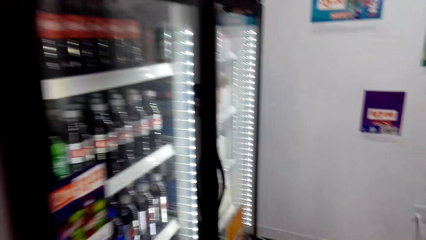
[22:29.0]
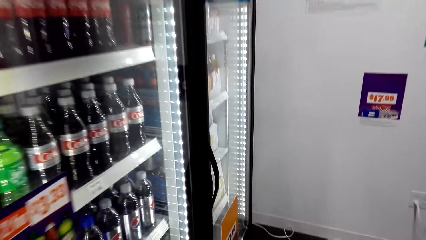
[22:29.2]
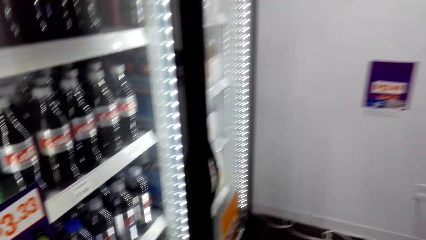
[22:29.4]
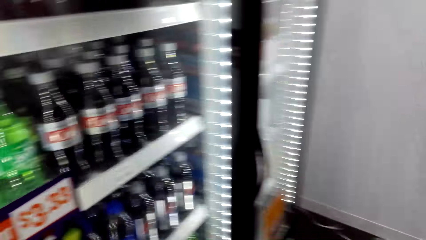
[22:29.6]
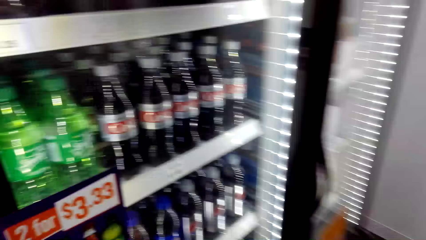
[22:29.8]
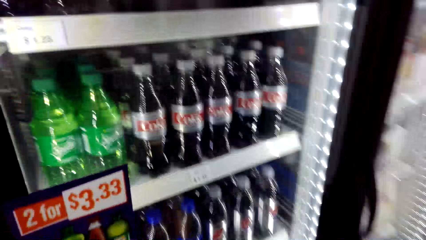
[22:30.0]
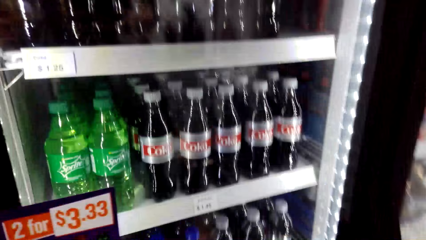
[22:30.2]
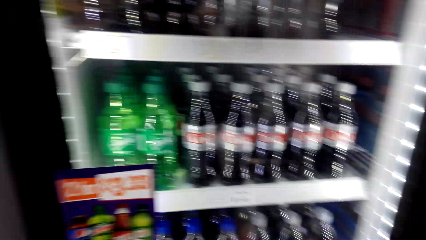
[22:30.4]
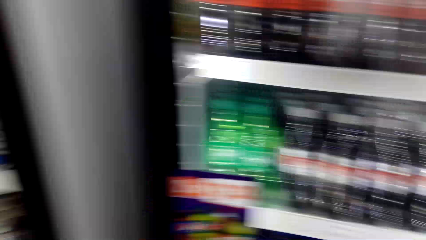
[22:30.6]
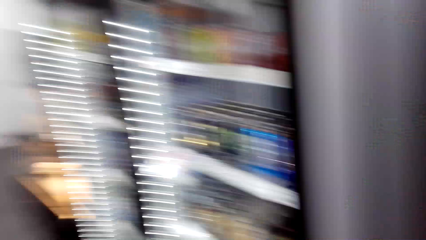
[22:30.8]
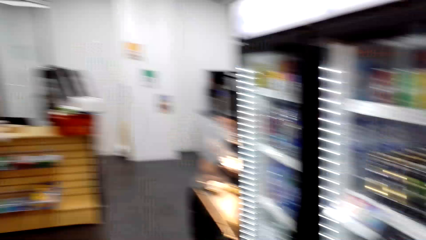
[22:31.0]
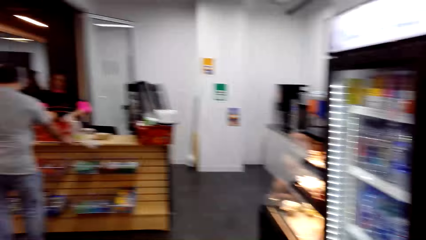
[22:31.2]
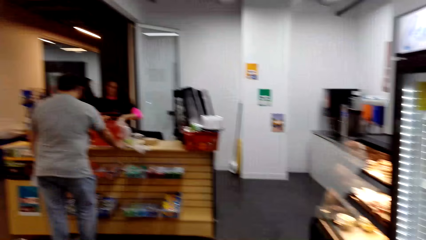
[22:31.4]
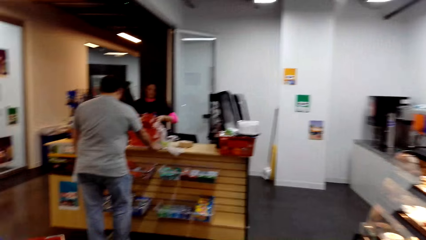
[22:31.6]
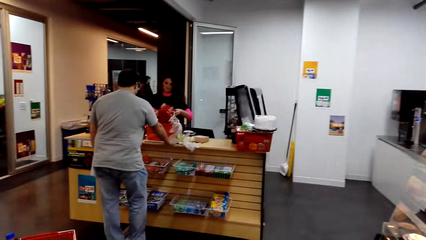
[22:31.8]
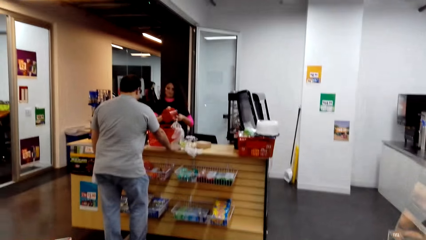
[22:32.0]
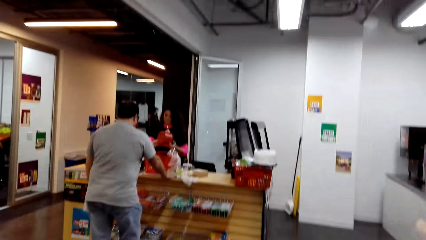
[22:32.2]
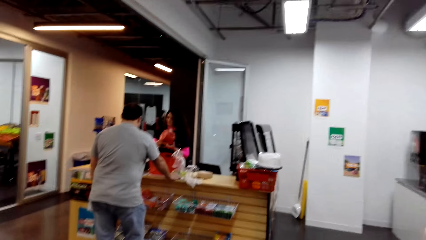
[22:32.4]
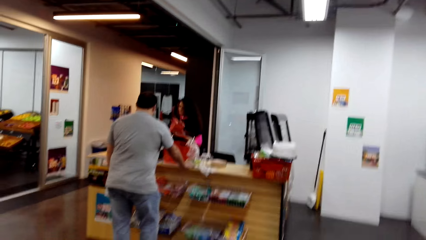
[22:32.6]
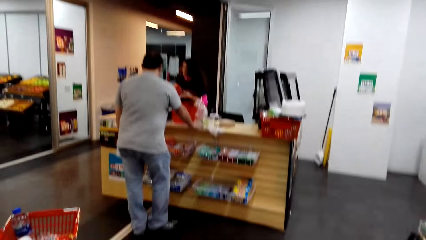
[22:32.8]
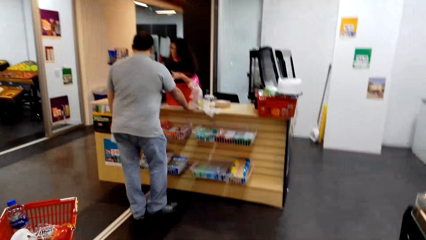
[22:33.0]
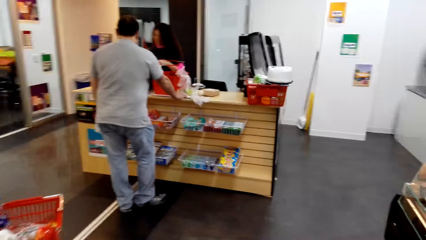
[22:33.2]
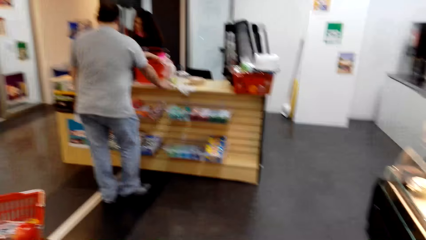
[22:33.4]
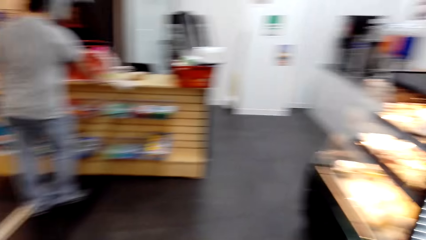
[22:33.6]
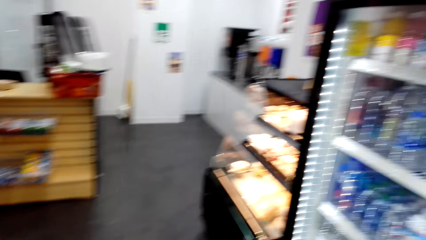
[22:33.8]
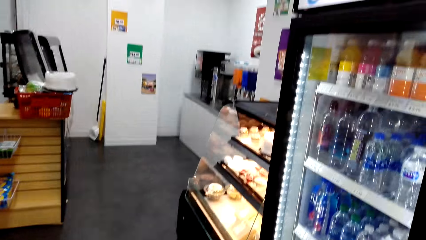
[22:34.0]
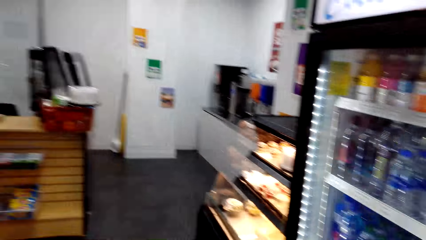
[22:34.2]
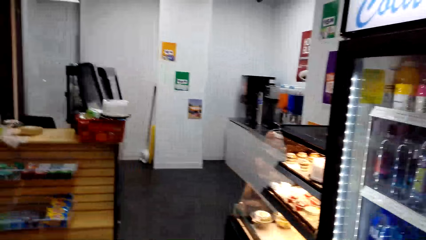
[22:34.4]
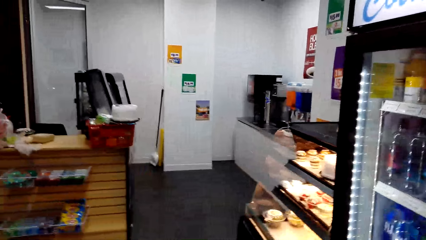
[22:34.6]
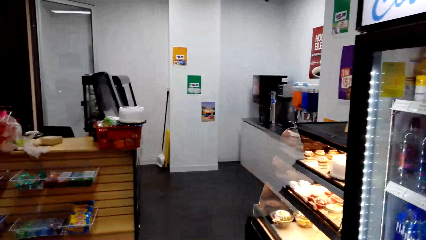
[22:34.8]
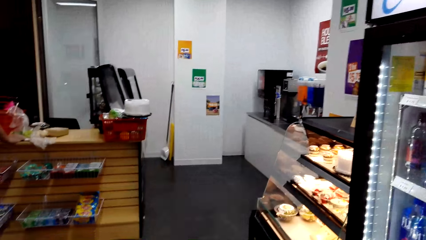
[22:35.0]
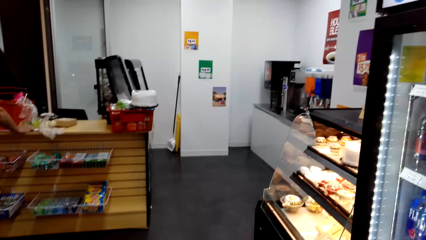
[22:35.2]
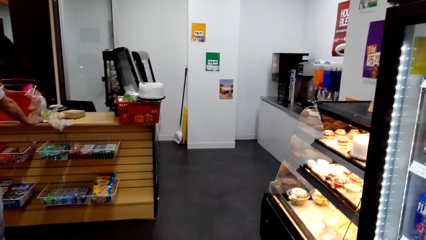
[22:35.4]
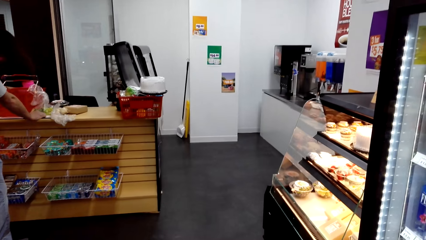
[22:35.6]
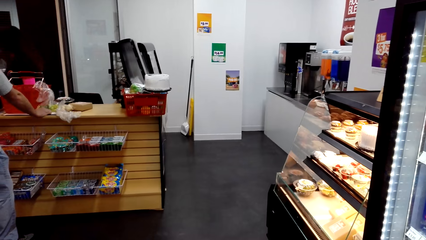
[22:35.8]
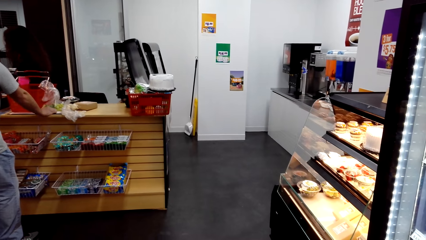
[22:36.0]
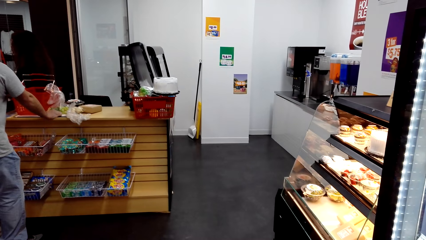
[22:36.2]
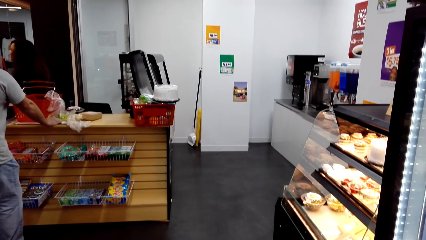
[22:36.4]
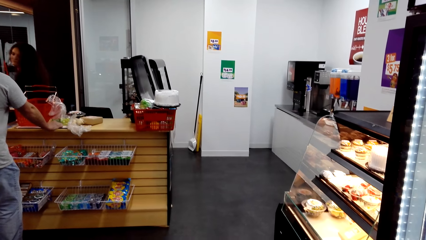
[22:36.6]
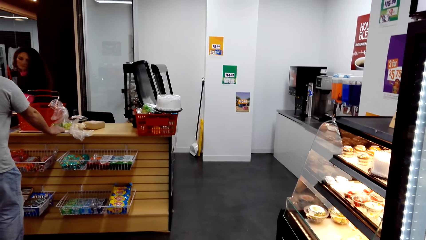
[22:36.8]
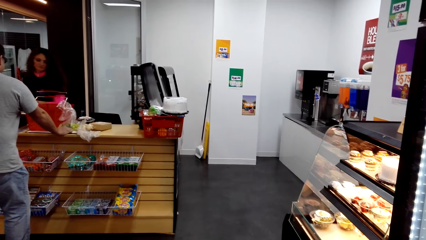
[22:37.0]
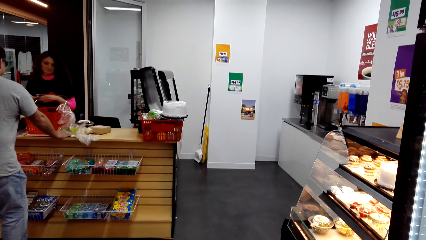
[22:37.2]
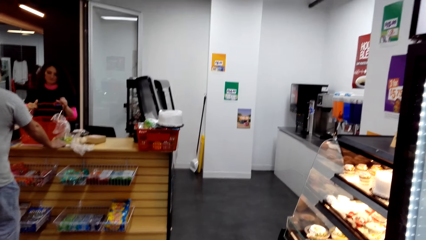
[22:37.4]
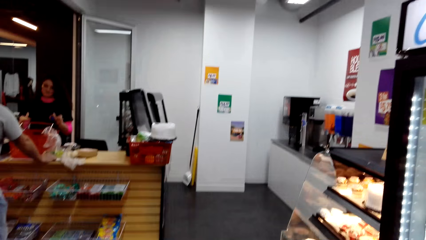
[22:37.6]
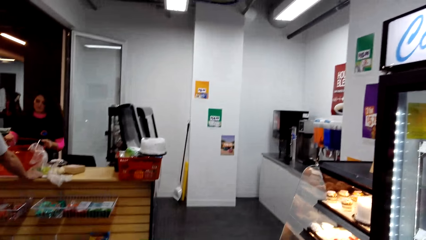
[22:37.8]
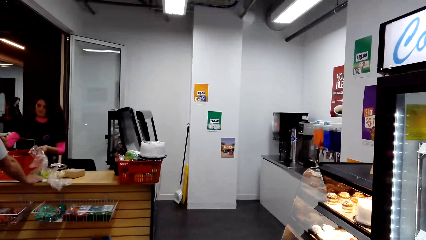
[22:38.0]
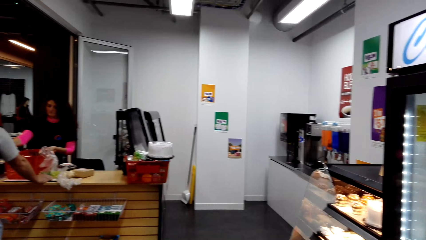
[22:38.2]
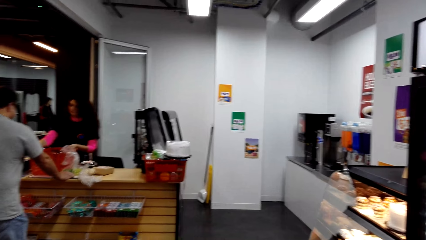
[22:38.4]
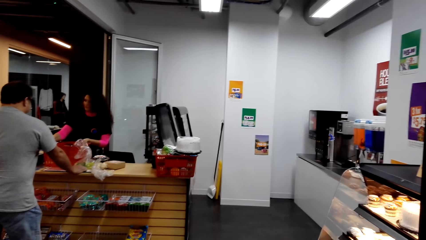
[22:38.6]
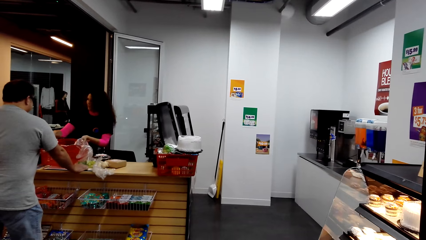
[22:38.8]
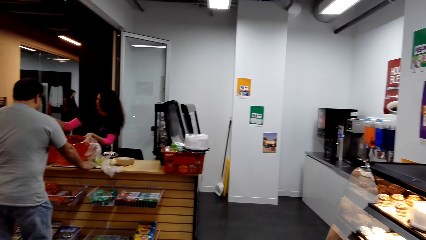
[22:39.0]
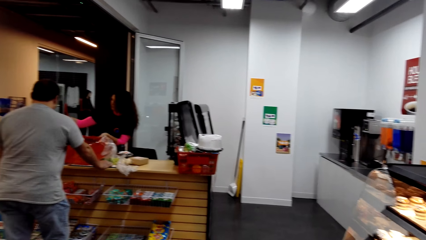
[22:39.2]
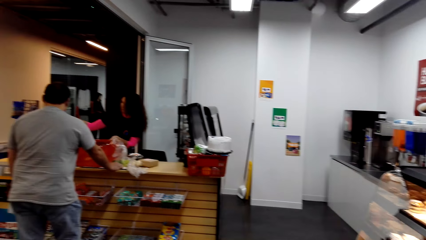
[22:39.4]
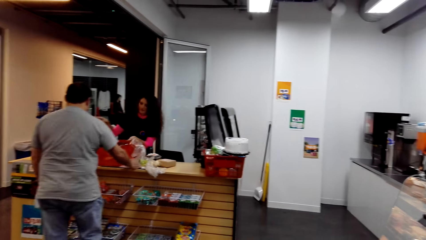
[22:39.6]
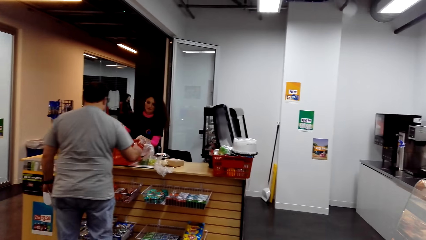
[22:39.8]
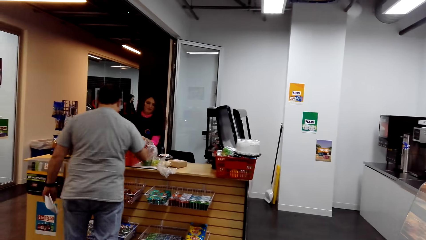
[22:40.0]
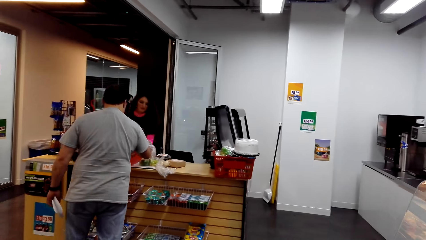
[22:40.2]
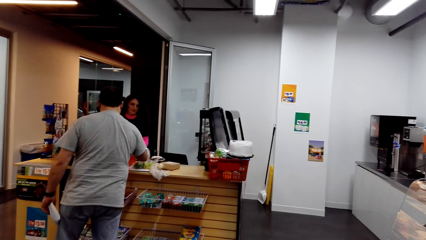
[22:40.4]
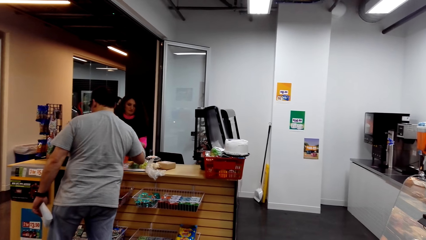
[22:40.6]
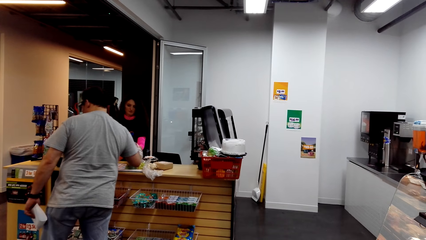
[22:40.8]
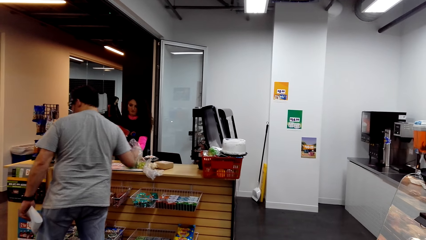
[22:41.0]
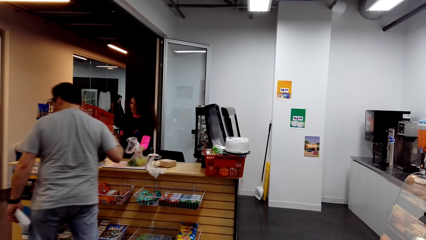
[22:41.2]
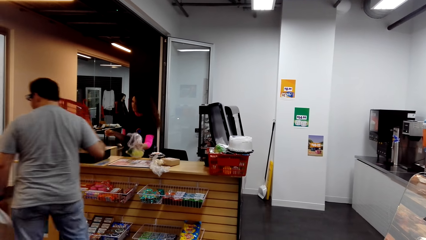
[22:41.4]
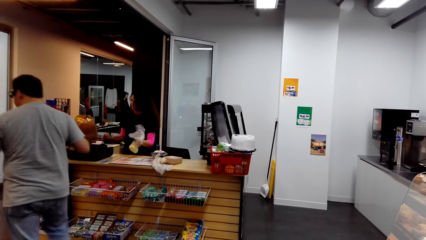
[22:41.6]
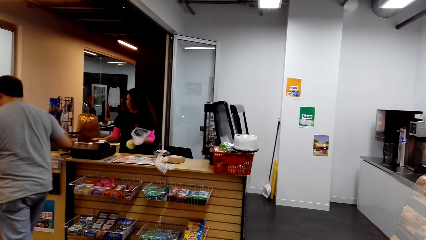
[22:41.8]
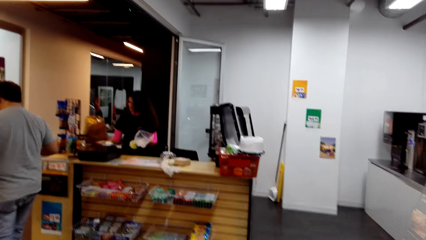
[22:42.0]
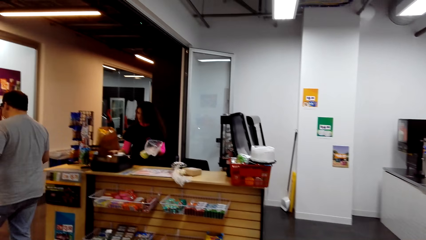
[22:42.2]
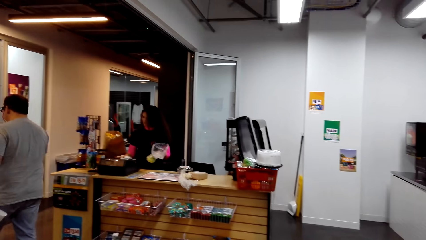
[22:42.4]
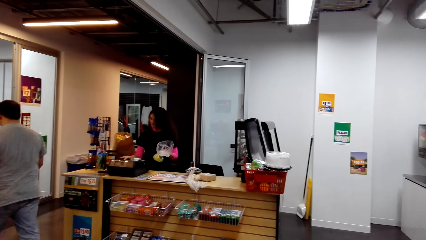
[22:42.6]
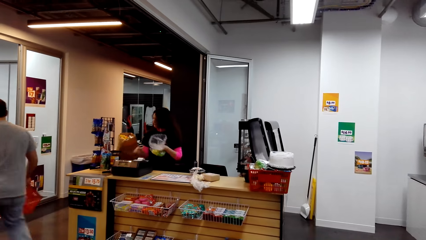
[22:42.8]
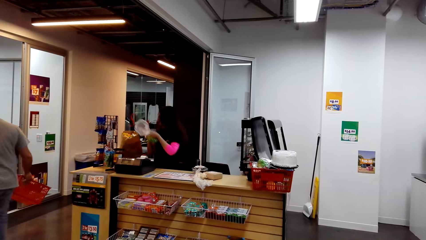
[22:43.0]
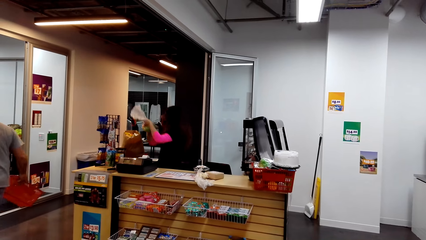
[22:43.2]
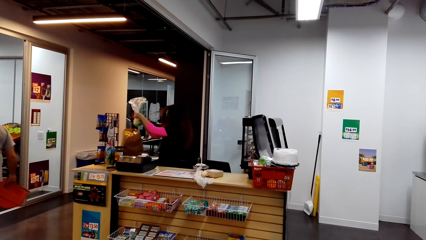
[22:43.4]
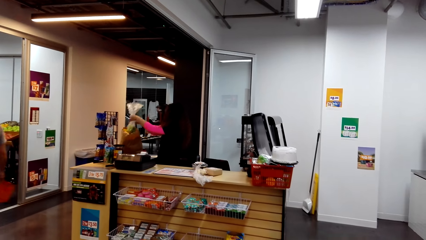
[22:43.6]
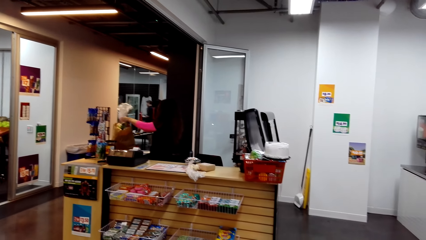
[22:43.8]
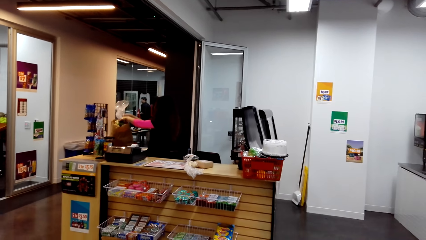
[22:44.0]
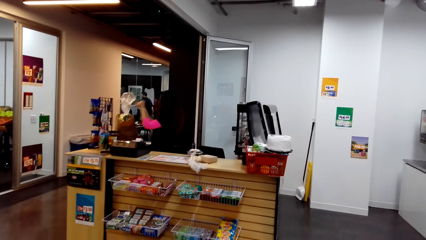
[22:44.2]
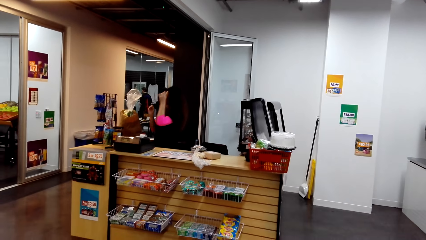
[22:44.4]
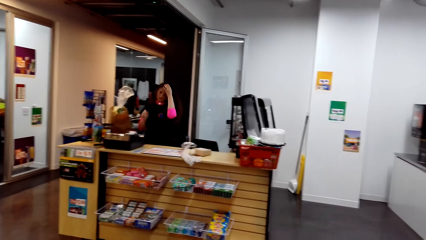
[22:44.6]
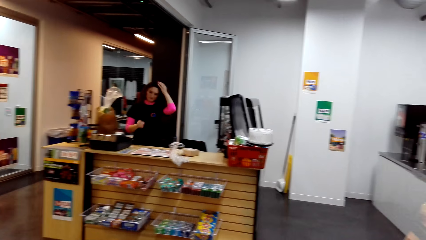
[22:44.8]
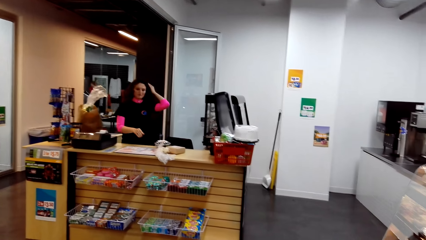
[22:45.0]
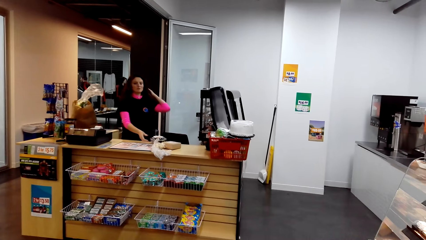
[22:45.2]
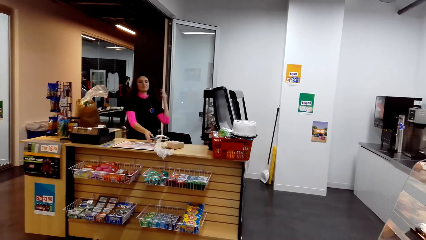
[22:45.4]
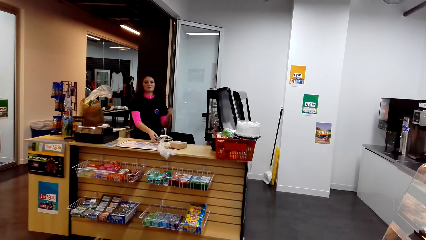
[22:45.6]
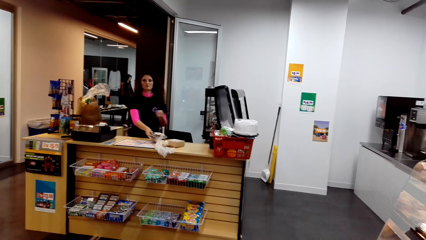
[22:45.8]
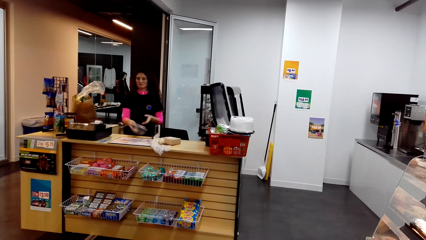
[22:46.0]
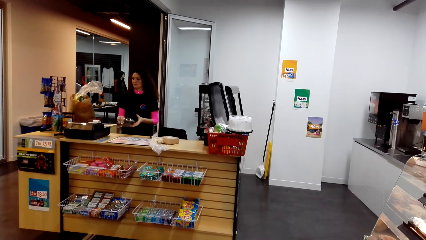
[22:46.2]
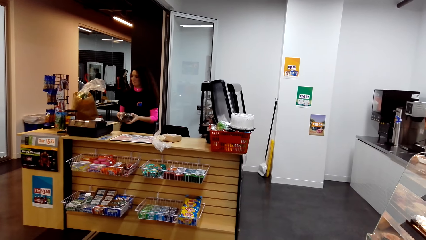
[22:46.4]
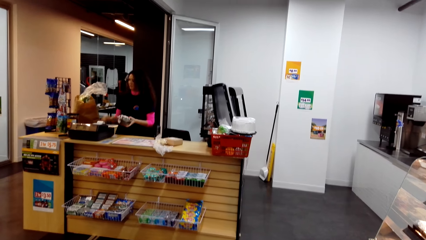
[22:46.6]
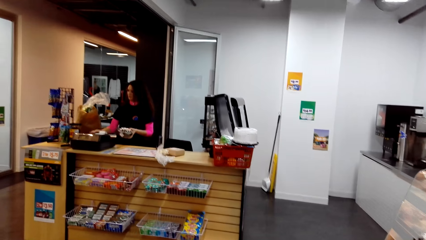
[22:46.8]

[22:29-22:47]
The camera wearer looks around. A cashier pushes back her hair. The cashier picks up a container.
